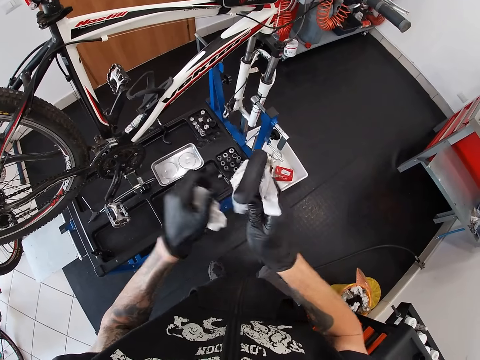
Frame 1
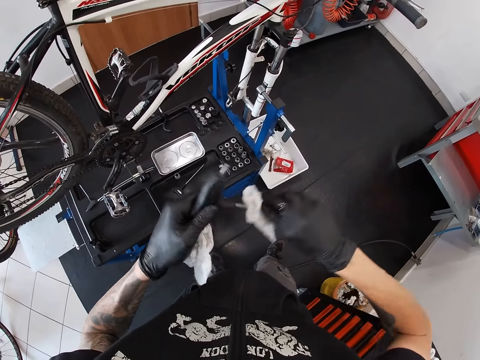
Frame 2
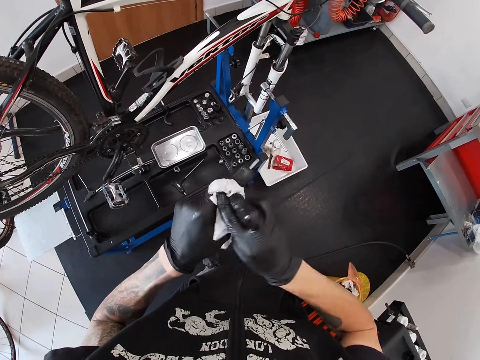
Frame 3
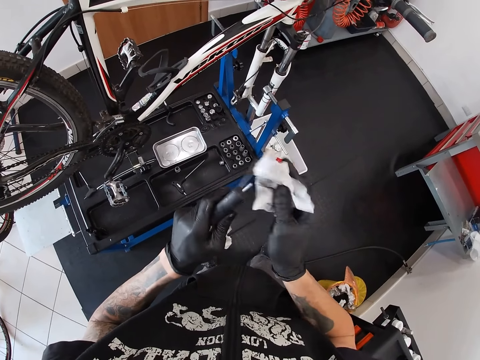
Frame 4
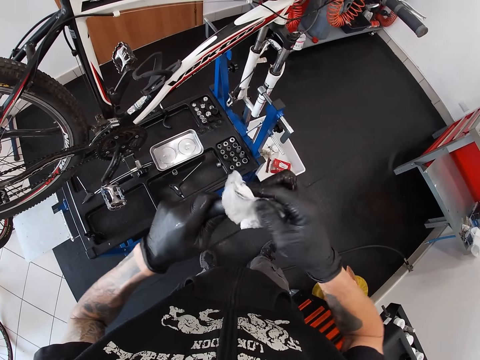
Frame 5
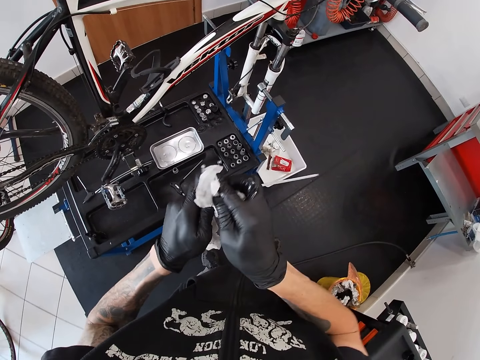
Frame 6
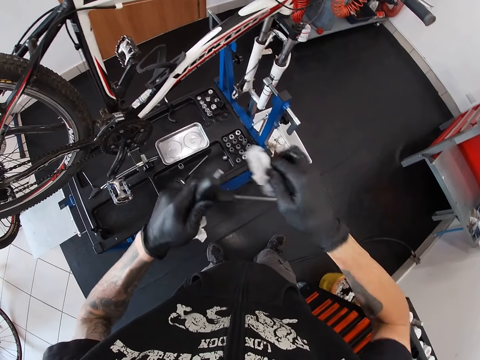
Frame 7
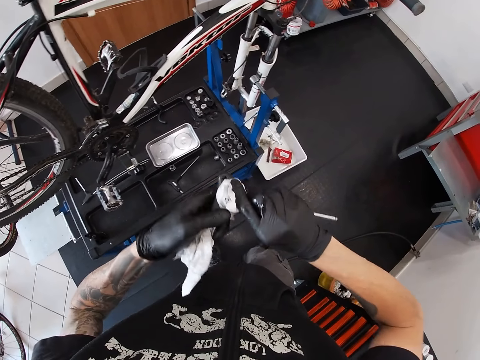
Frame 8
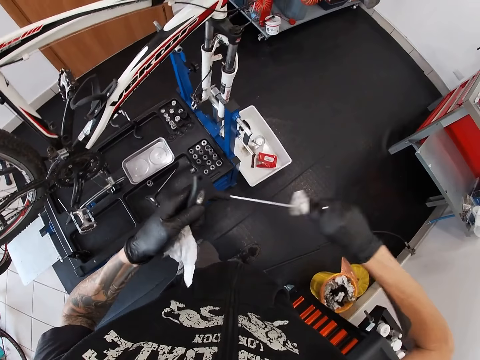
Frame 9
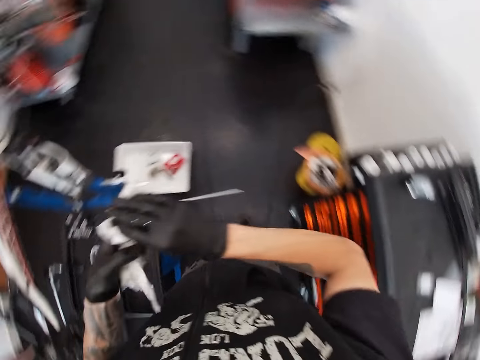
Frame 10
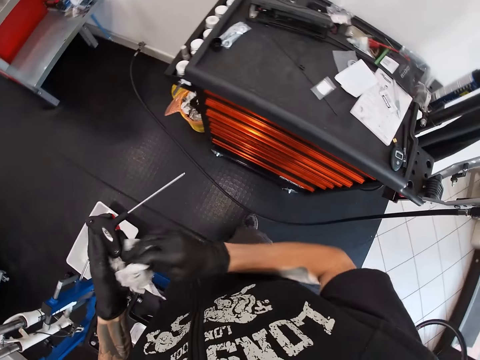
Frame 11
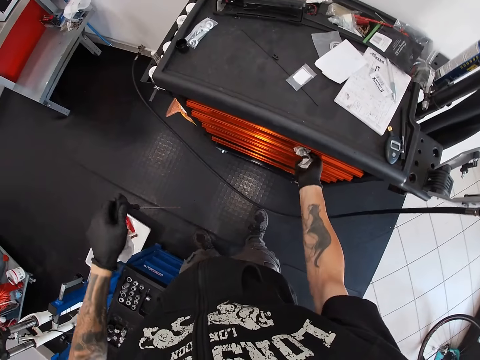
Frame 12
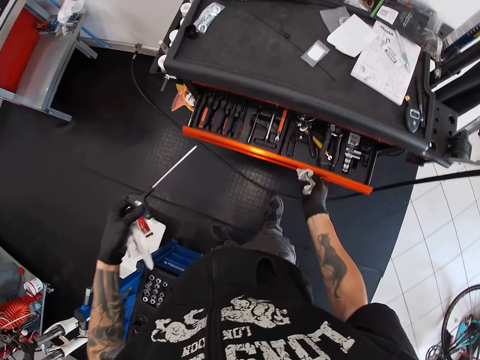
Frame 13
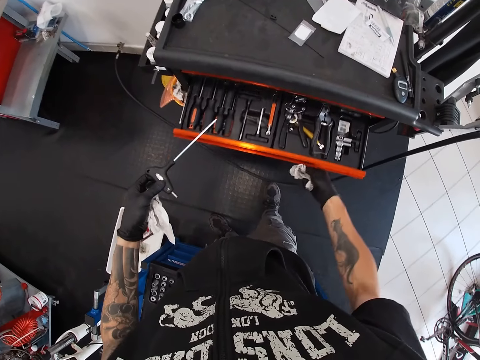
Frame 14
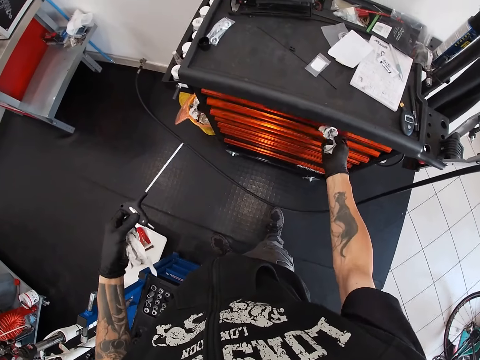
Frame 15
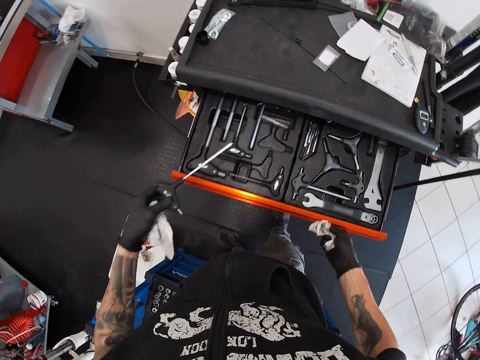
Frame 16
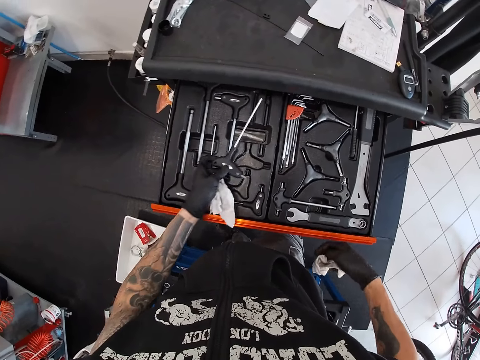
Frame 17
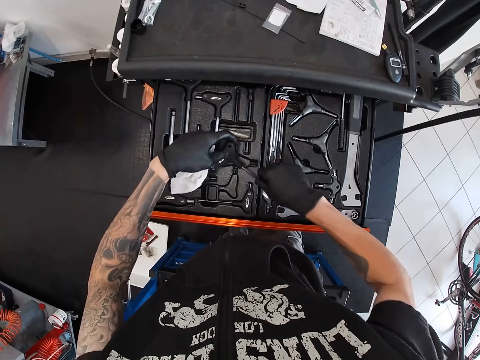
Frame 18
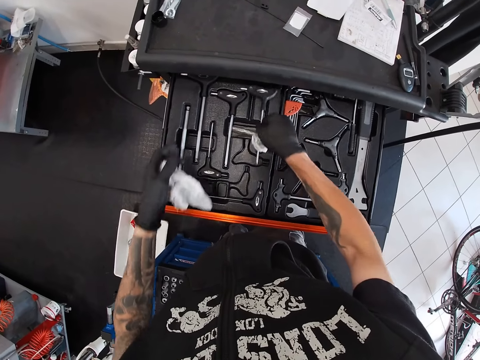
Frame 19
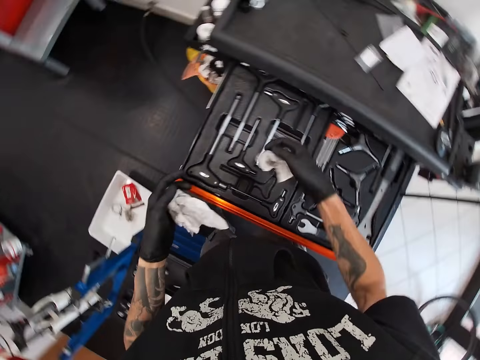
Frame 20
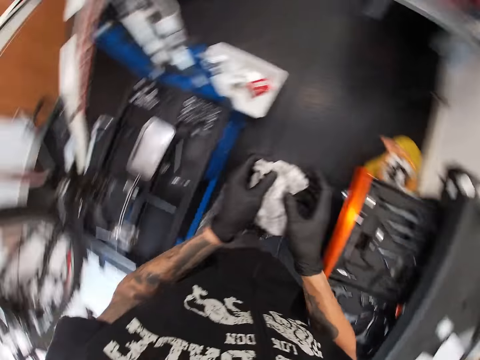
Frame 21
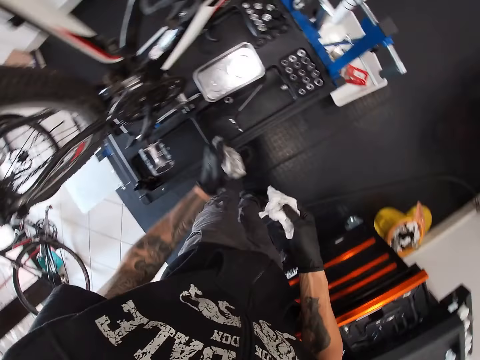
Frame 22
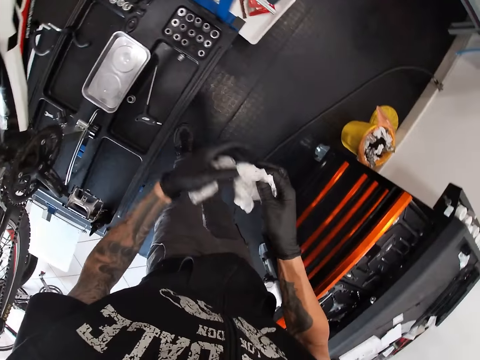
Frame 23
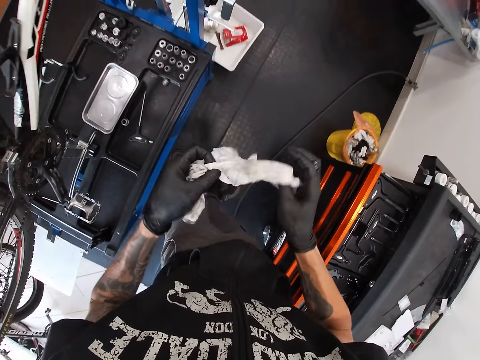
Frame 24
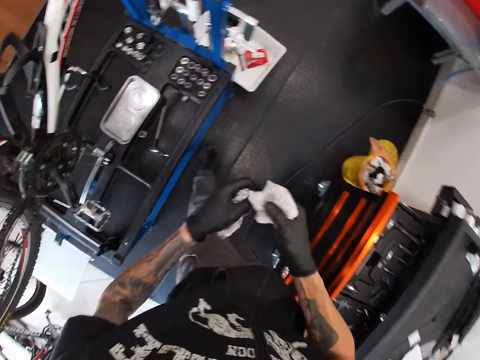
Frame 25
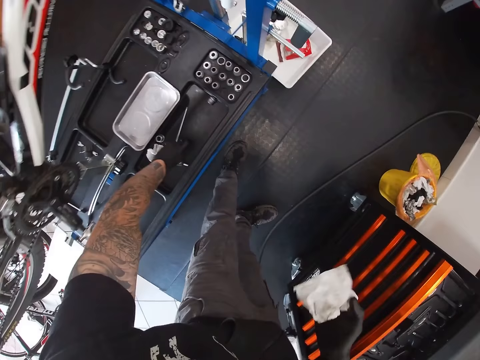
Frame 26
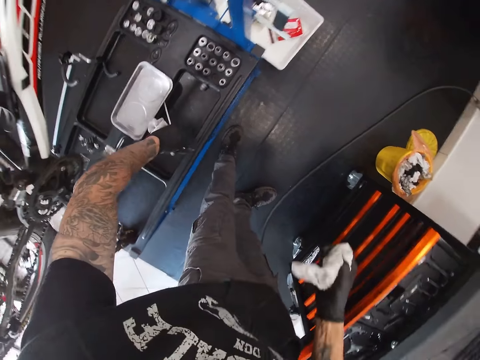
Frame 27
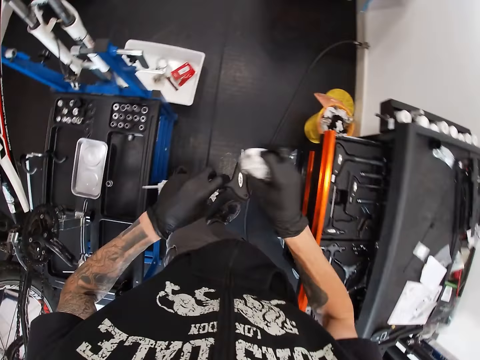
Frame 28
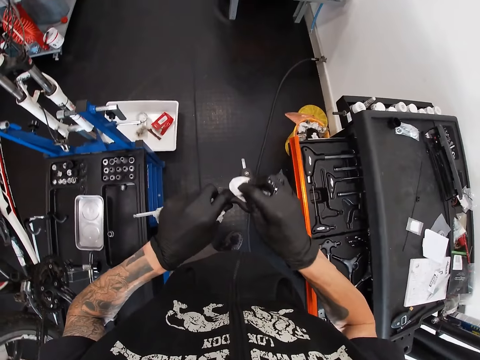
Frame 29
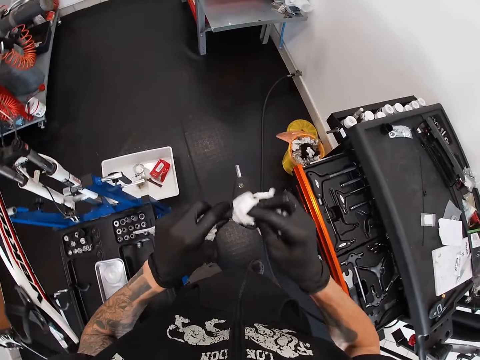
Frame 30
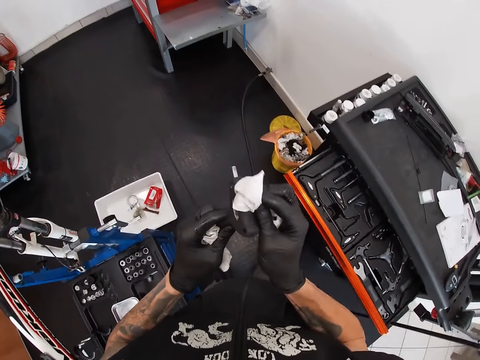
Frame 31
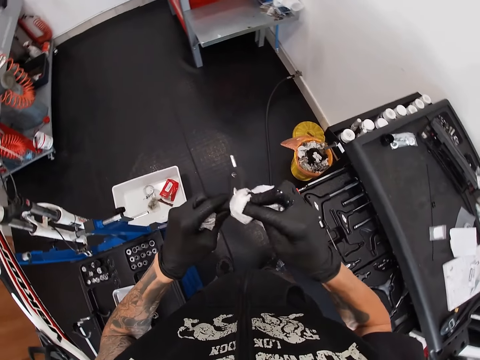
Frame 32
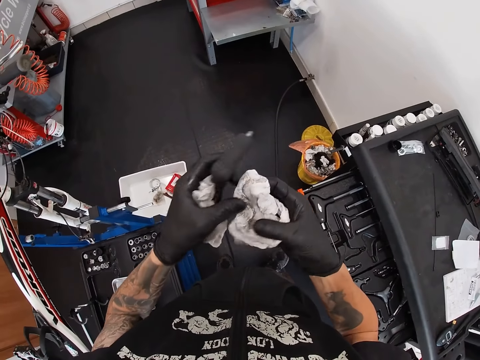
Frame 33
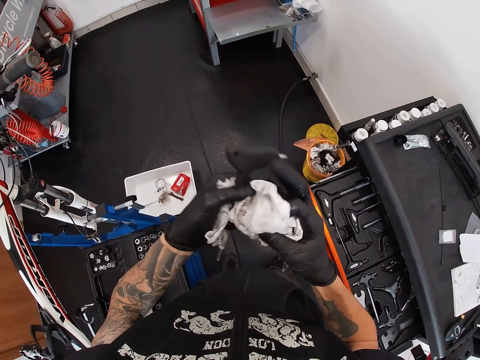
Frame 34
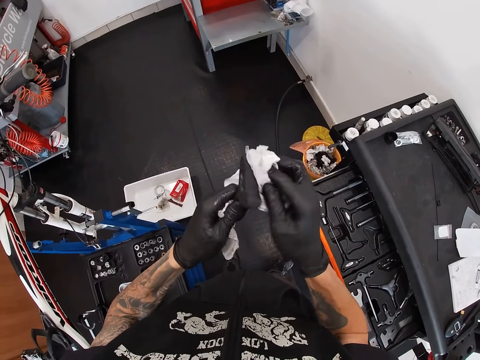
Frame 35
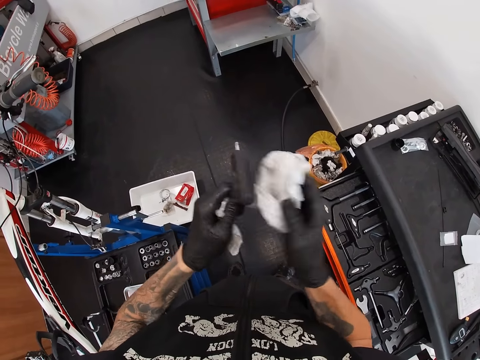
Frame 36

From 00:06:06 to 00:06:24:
The camera wearer opens the cabinet drawer with his right hand. He closes the drawer. He pulls the drawer. He drops the screwdriver in the cabinet drawer with his right hand. He closes the drawer. He unfolds a paper towel. He picks up a screwdriver from the work bench with his left hand. He cleans the screwdriver with the tissue paper in his right hand.

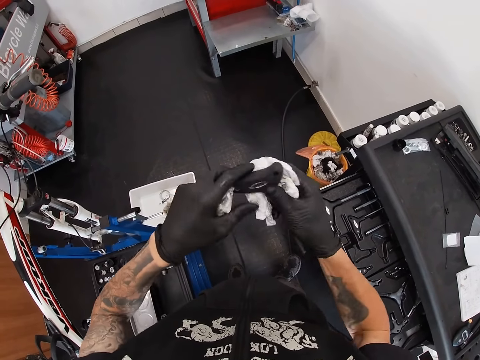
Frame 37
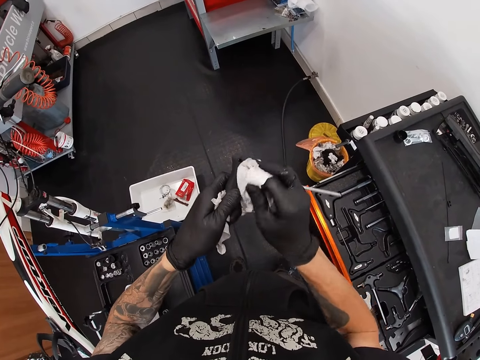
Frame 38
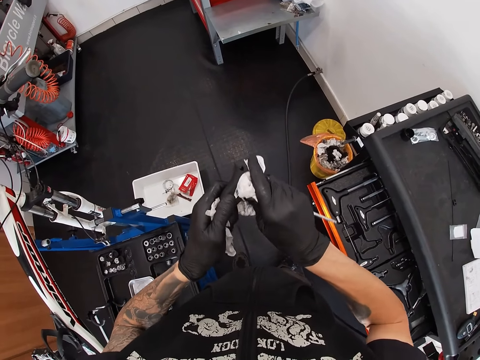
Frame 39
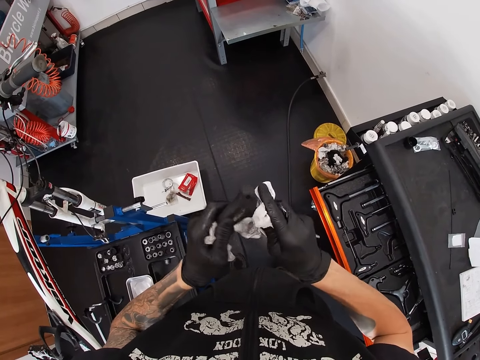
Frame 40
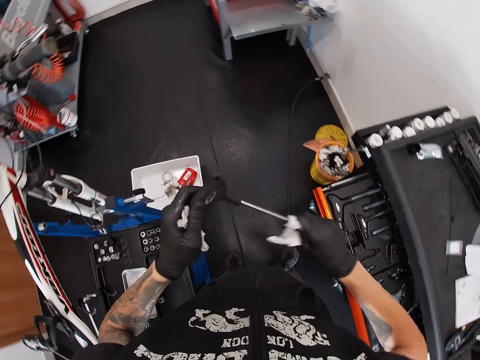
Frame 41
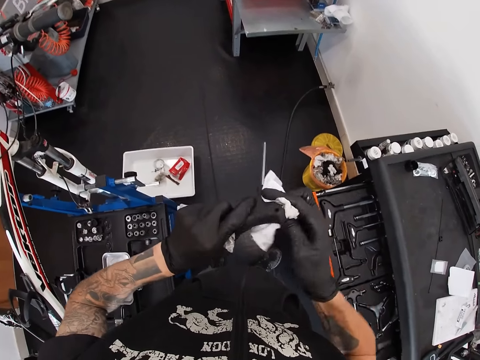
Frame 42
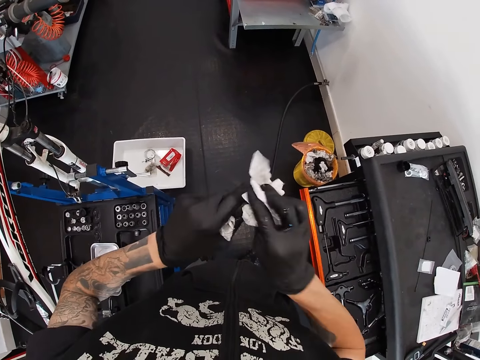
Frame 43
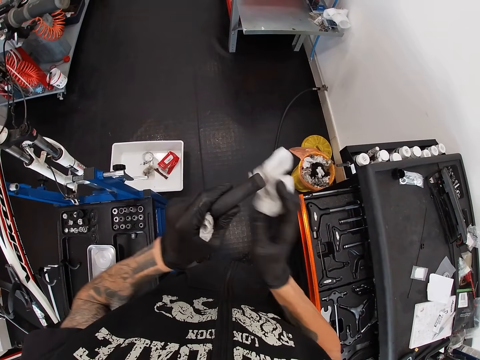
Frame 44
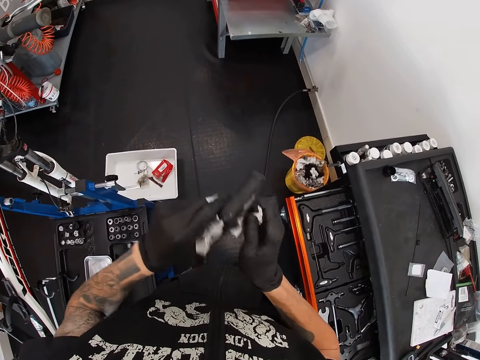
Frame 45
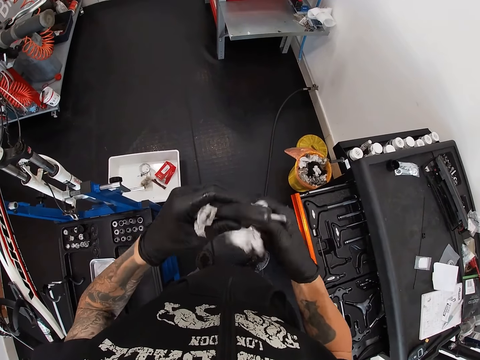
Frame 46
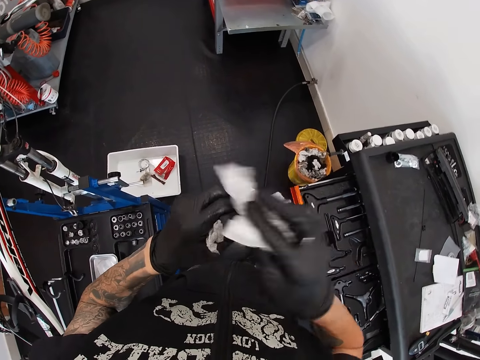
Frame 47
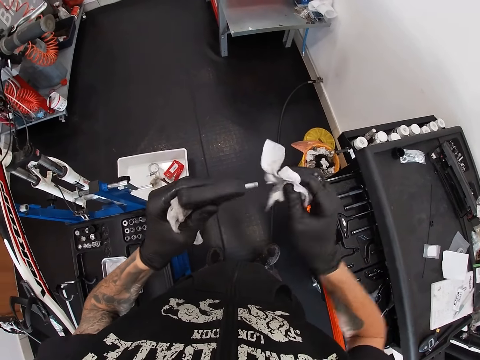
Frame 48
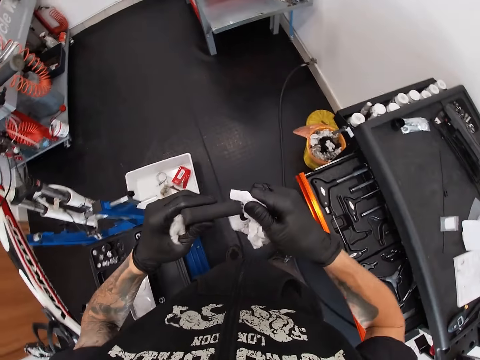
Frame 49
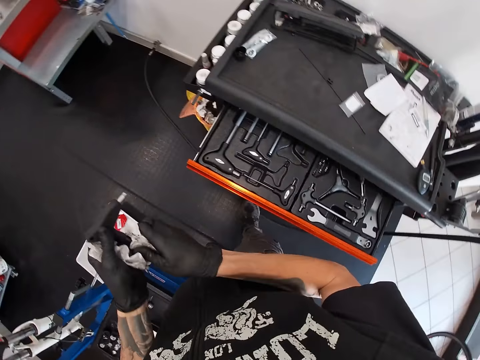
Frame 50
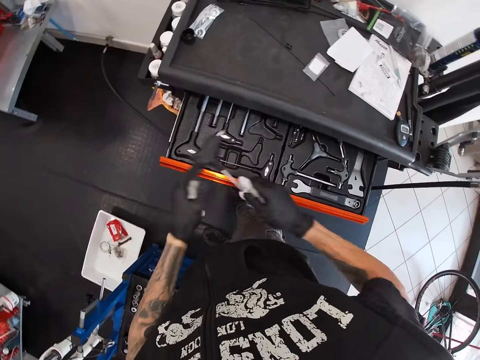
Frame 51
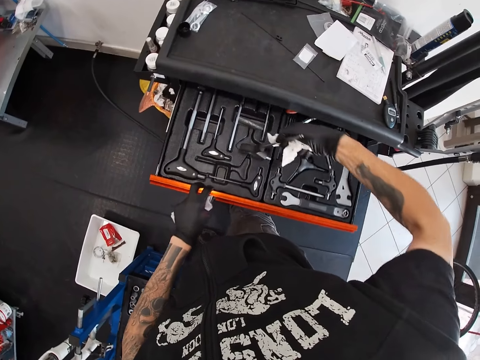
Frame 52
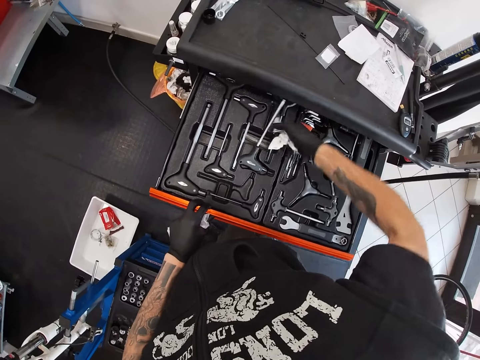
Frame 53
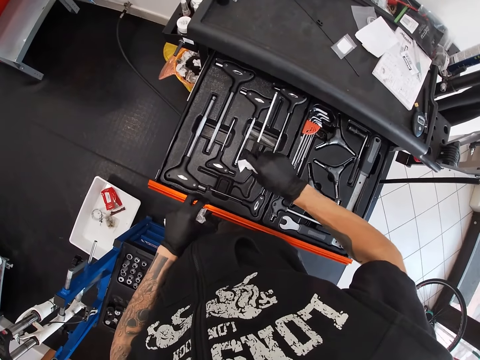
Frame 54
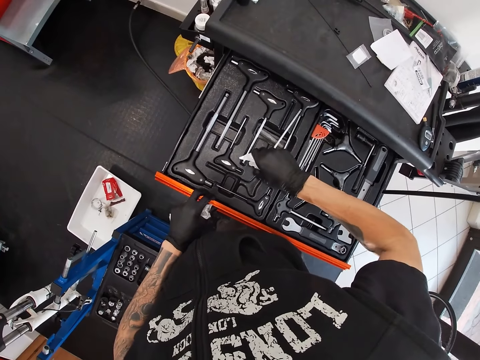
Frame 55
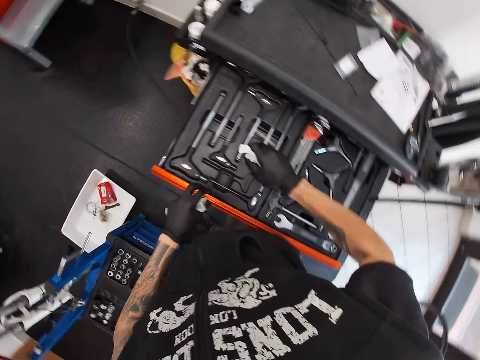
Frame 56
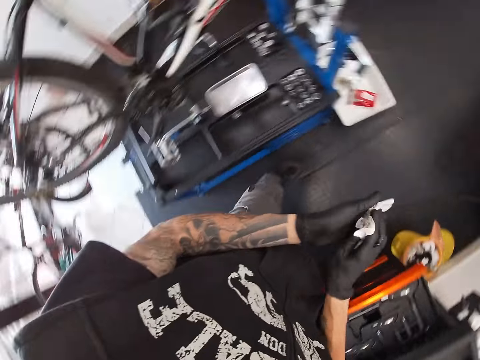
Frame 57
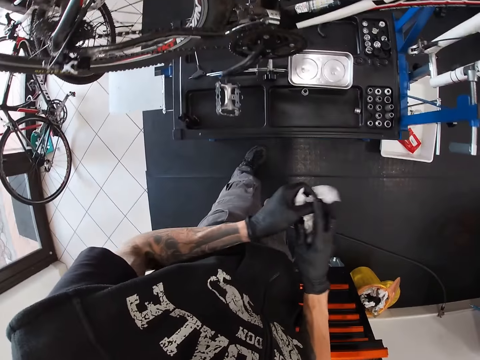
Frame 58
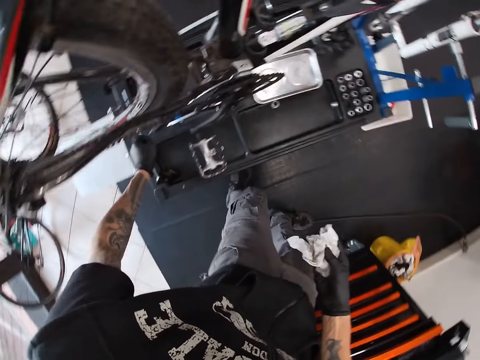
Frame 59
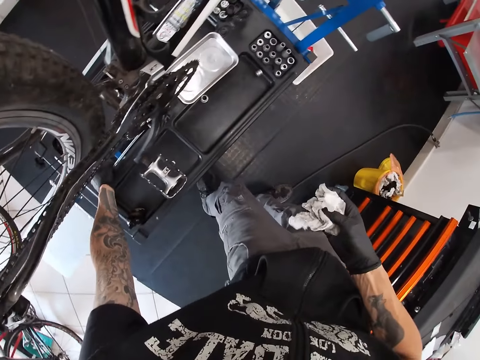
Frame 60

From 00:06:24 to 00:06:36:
The camera wearer pulls a drawer. He drops the screwdriver in the cabinet drawer with his right hand. He closes the drawer.
